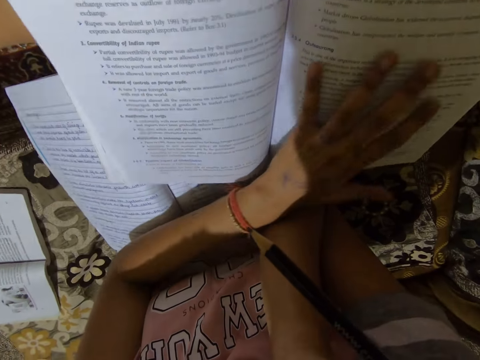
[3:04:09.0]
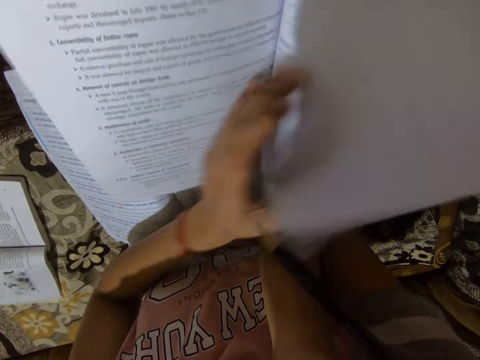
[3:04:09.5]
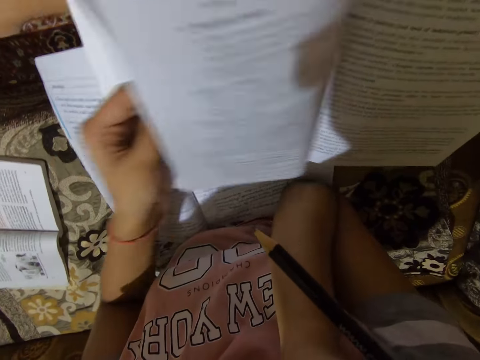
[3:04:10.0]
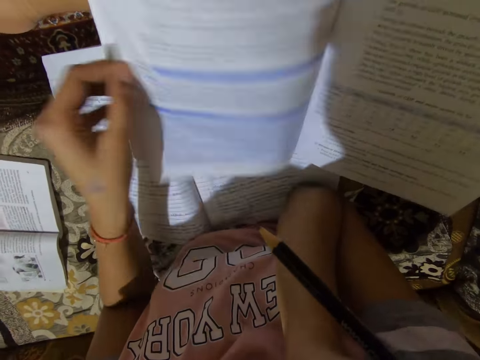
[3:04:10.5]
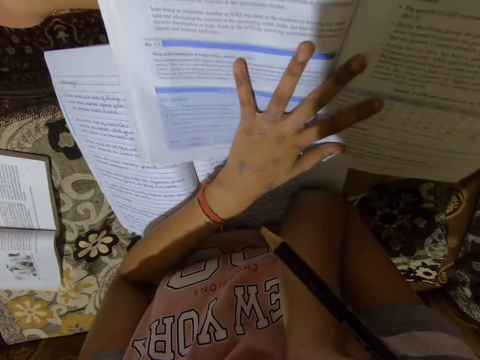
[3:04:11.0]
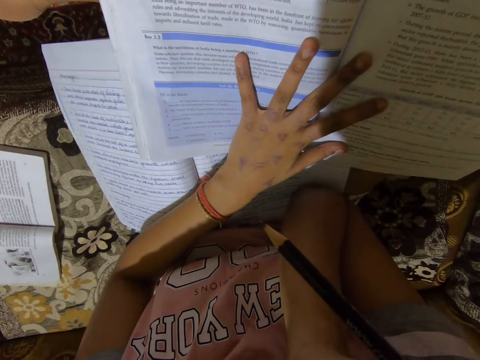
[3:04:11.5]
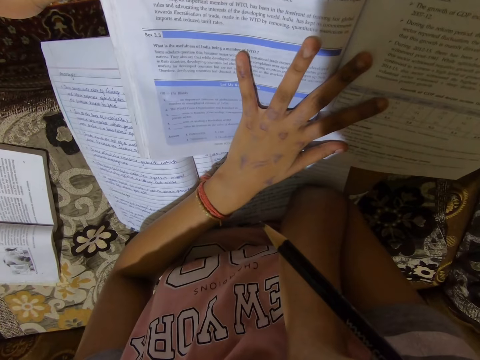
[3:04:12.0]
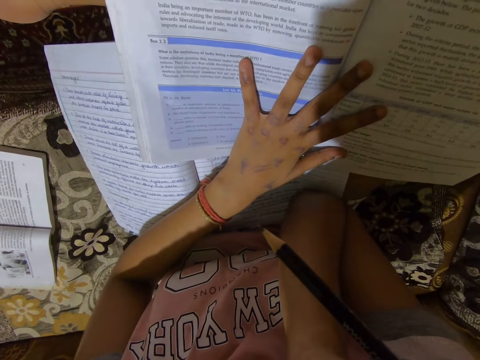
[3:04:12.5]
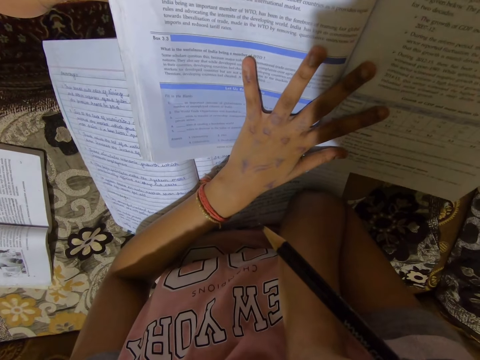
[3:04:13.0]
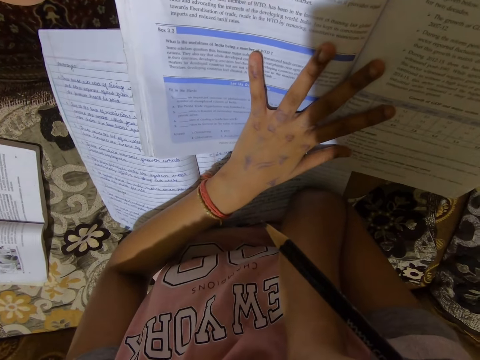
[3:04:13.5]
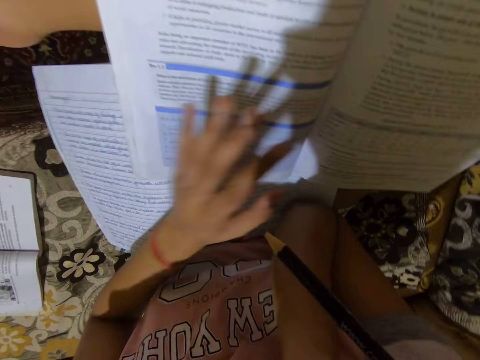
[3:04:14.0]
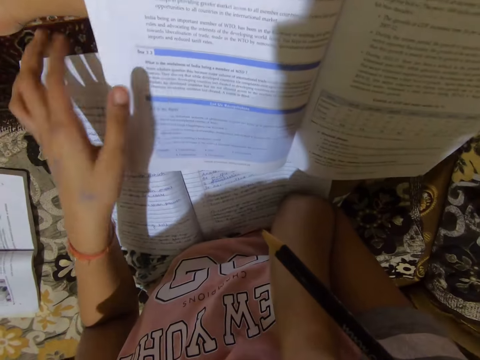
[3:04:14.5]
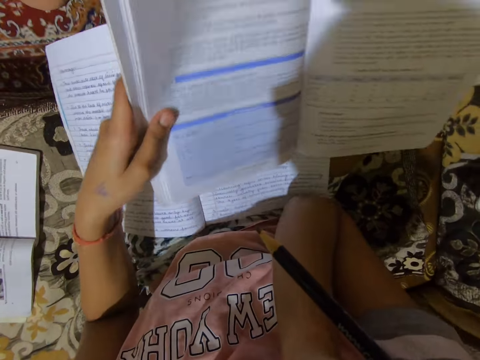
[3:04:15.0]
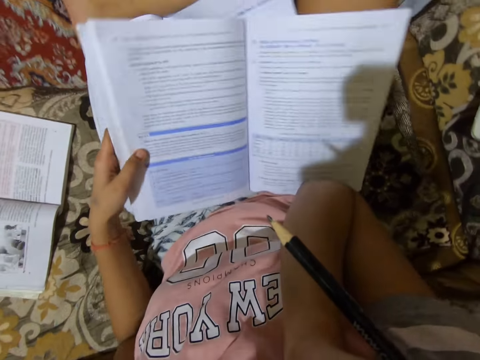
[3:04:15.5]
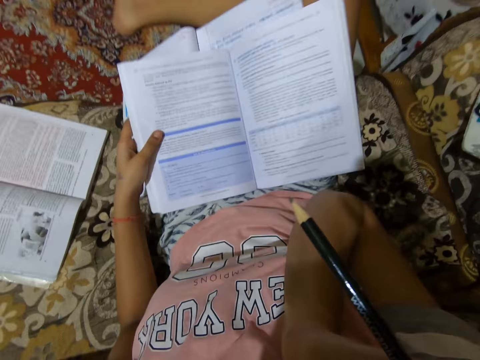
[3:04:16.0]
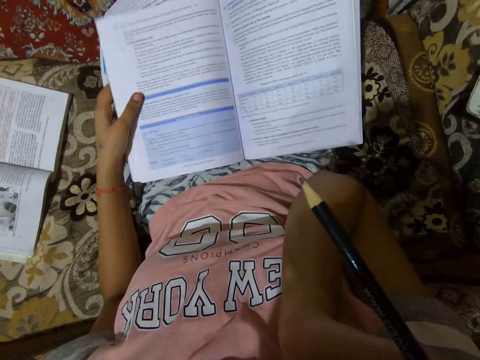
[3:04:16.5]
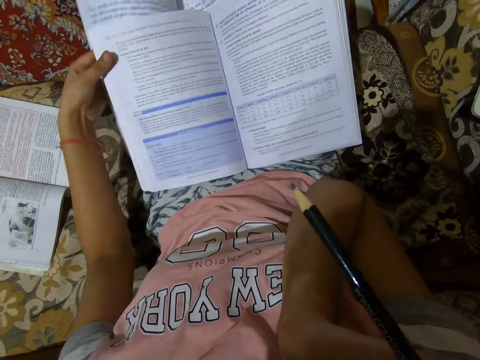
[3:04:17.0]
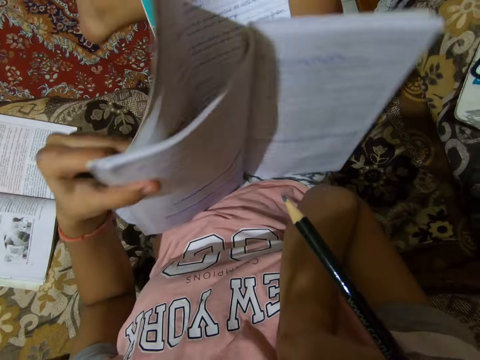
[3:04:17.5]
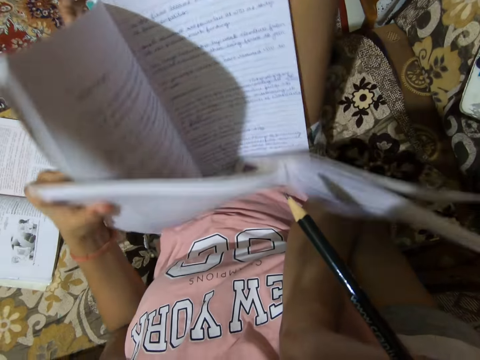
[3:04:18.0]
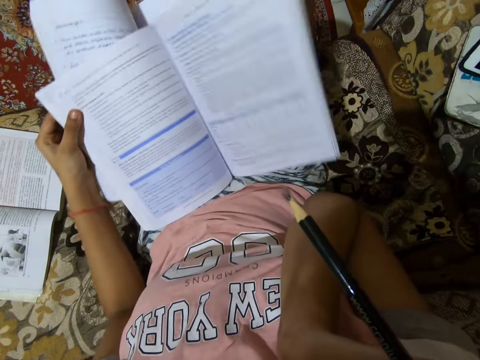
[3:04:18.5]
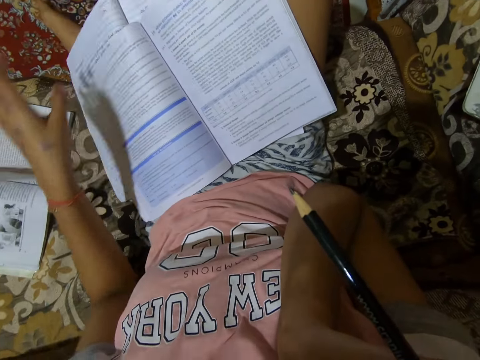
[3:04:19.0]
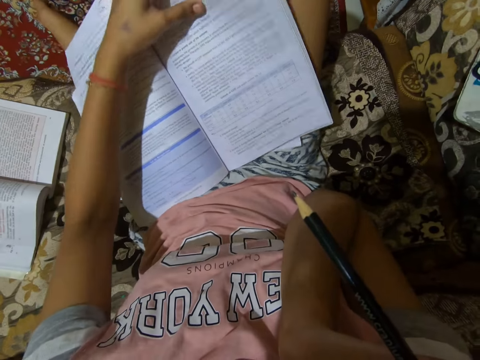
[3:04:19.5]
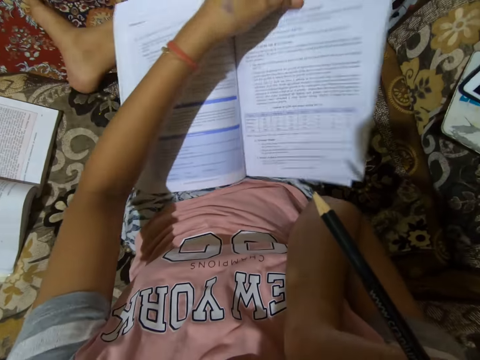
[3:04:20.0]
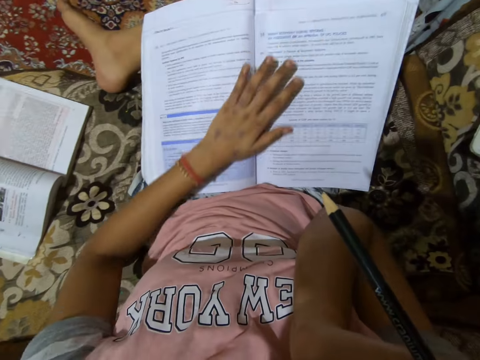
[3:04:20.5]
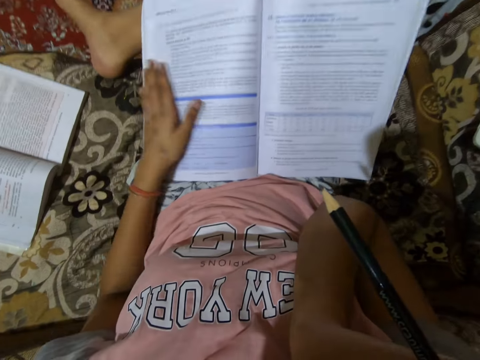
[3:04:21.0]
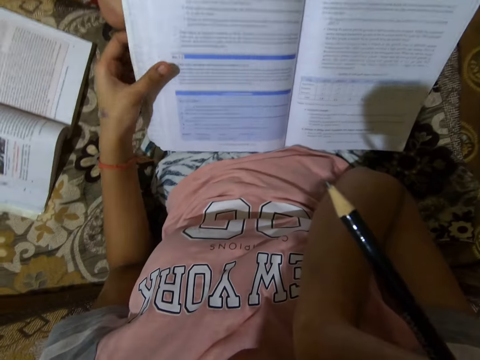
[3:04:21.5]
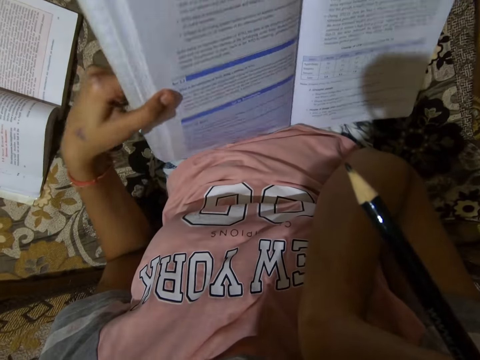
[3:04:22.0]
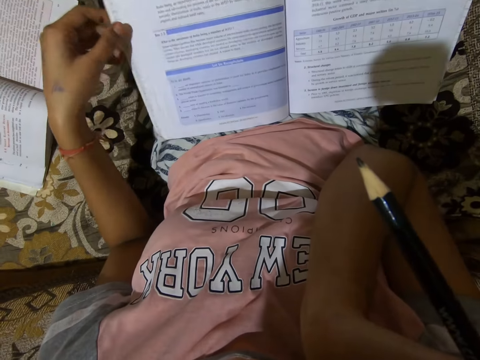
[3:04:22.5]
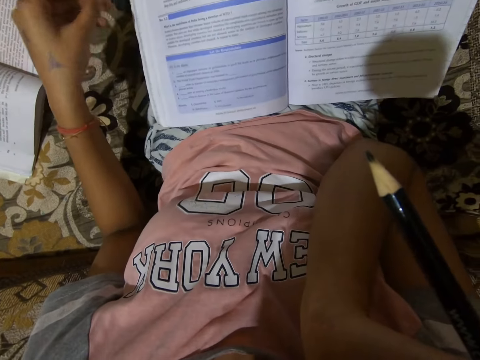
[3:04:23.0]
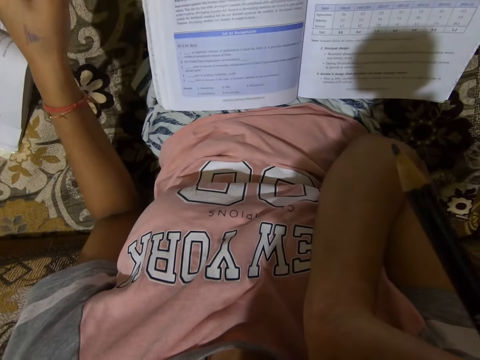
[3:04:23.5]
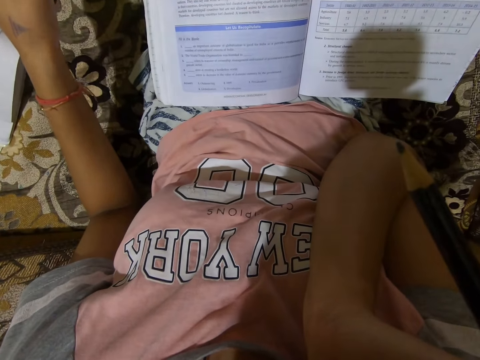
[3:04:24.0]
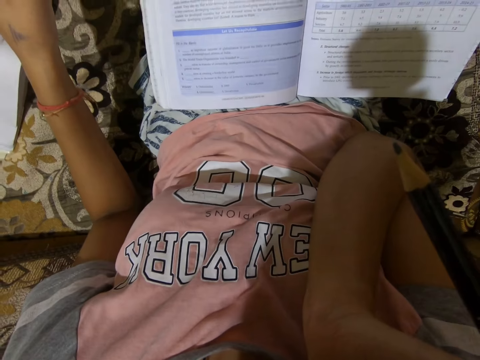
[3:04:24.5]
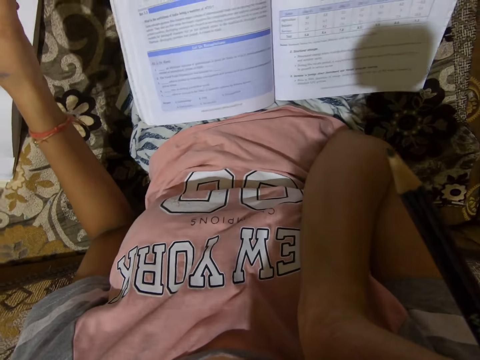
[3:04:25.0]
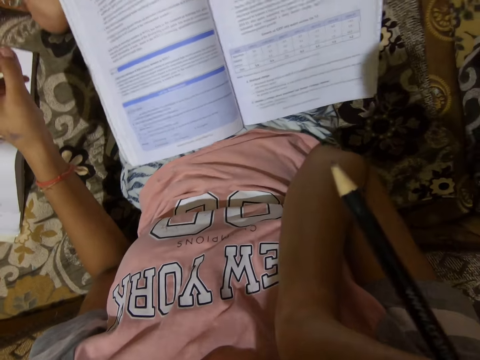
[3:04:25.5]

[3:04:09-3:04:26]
The camera wearer pulls the book closer. She reads the other book on her laps. She puts down the book. She moves the books on her laps. She holds the books.

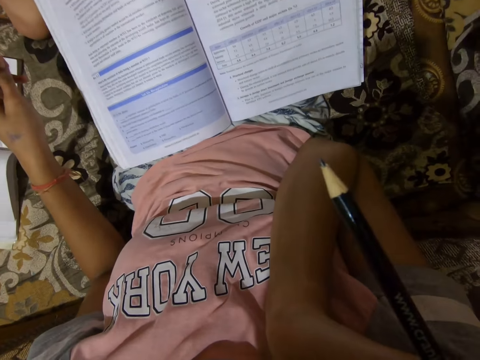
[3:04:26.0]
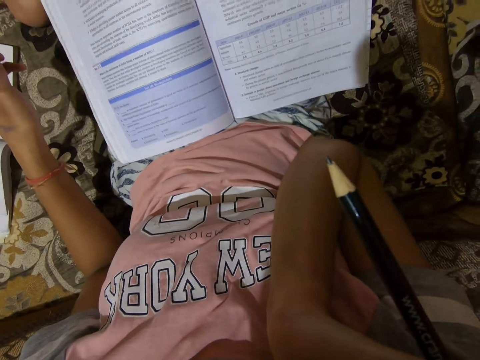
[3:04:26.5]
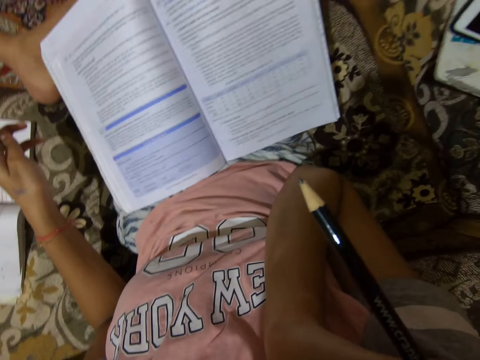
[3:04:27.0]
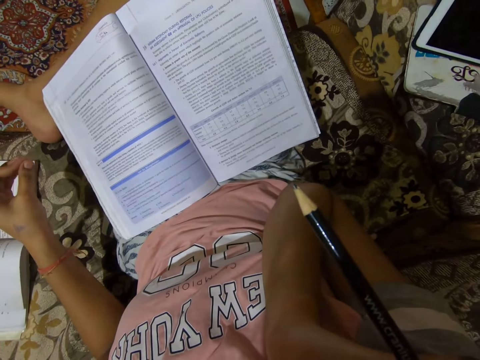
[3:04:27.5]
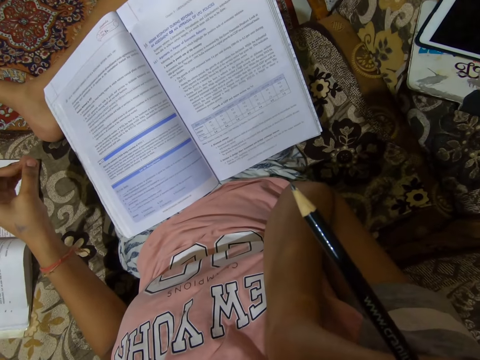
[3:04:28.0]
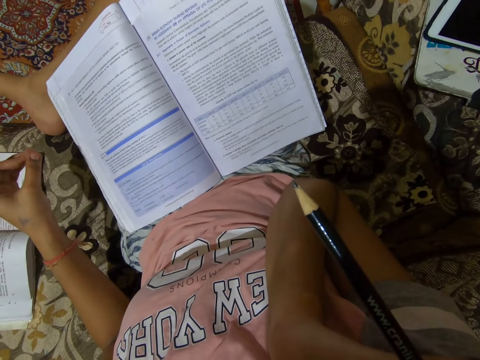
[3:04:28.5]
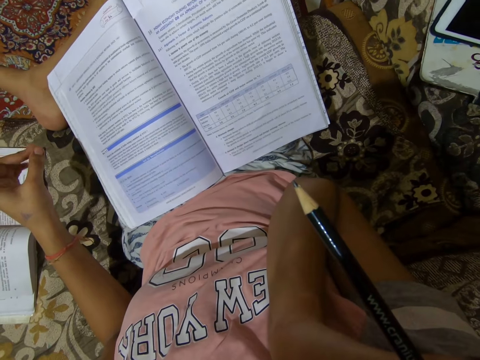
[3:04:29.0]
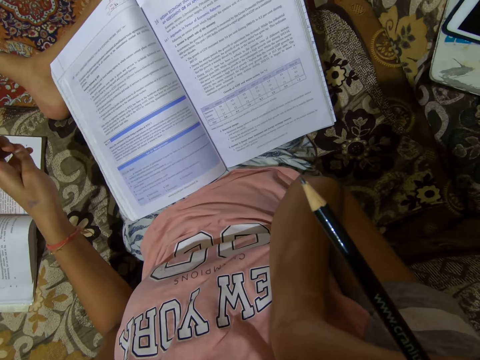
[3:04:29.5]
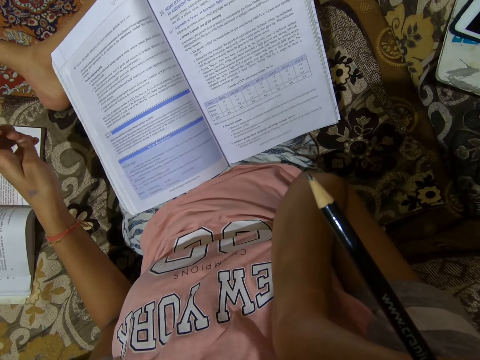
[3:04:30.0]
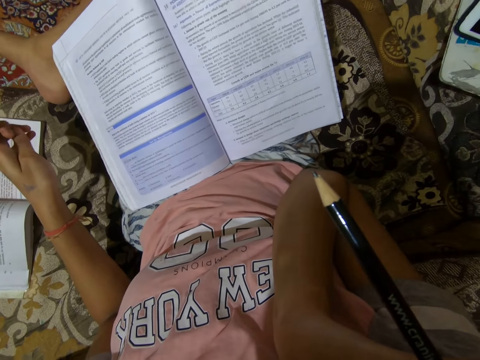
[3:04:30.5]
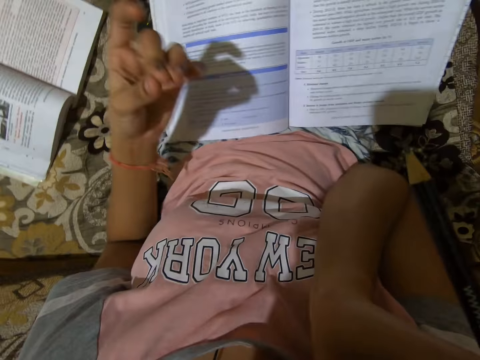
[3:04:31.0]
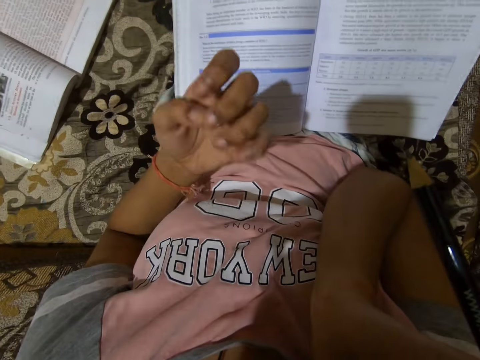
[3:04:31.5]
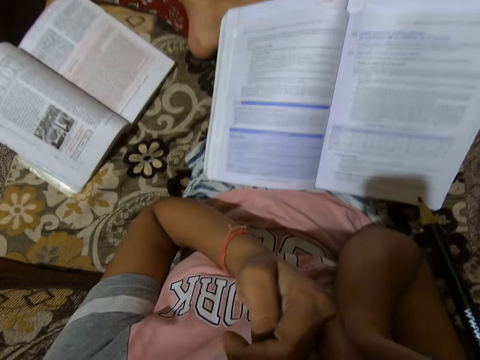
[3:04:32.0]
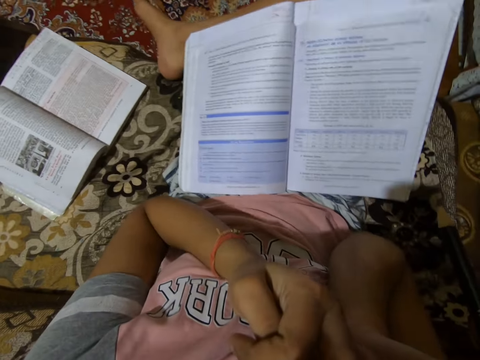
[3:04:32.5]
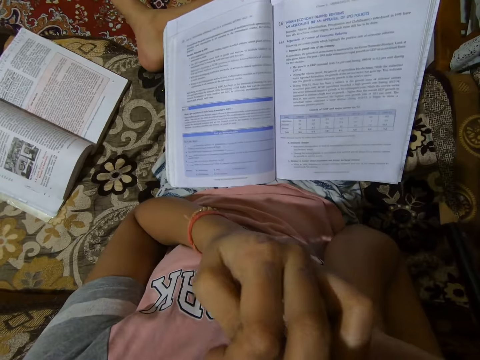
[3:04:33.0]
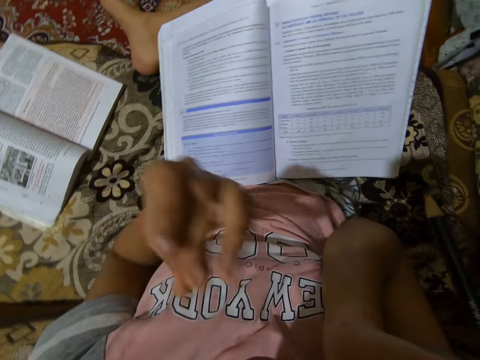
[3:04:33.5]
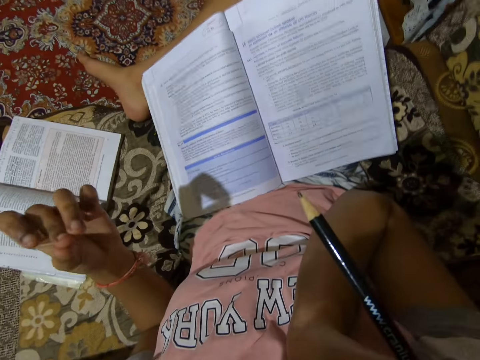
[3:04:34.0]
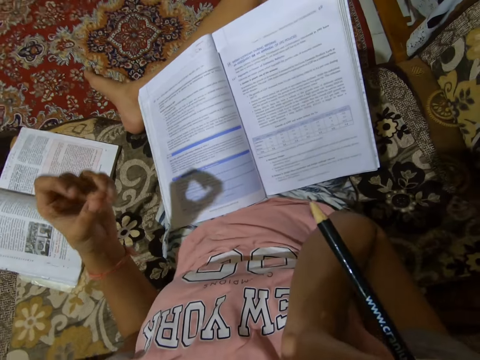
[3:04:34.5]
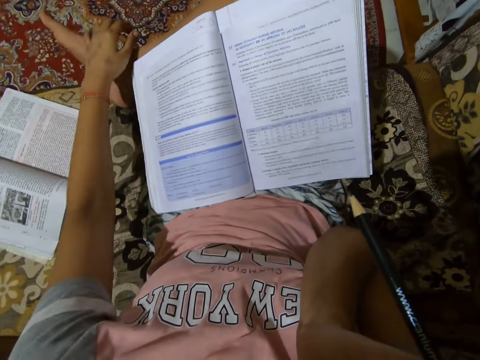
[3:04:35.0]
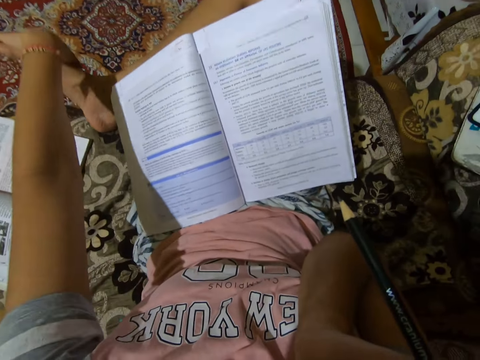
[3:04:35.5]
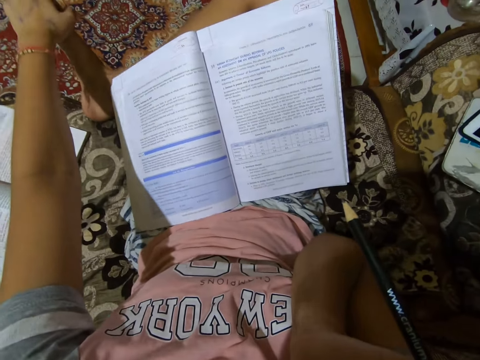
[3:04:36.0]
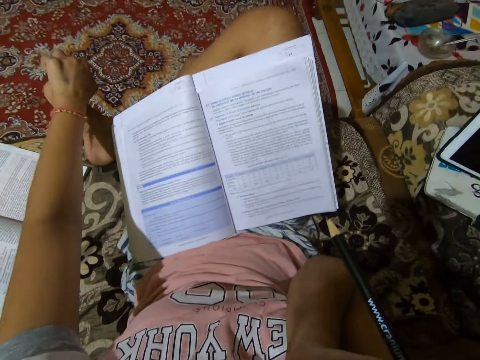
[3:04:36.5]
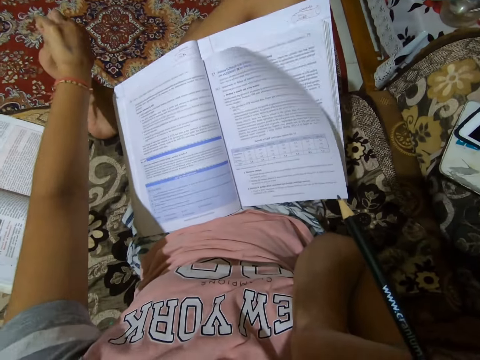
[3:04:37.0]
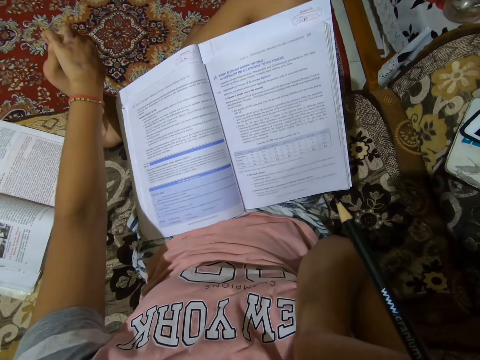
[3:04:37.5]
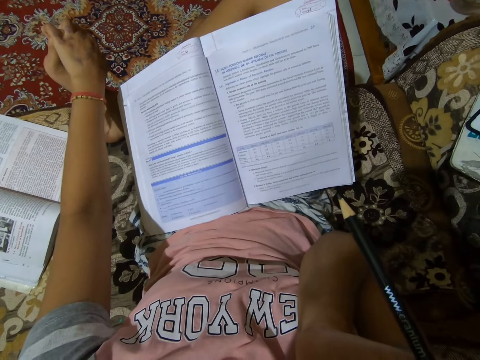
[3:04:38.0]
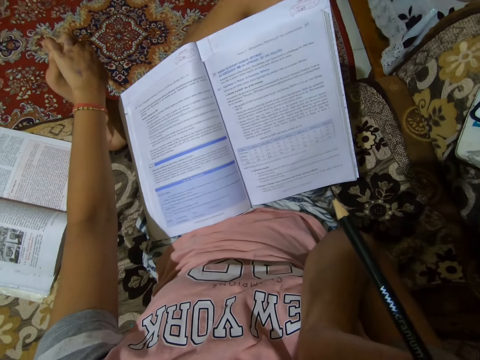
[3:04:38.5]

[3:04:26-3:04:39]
The camera wearer looks at her fingers. She bites her nails. She looks at her fingers. She holds her right foot with her left hand. She puts her hand on her foot.
